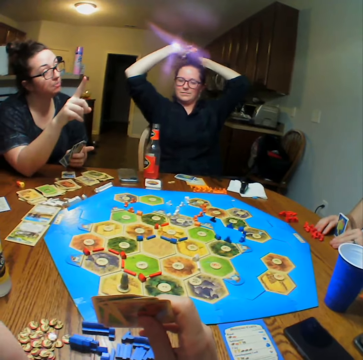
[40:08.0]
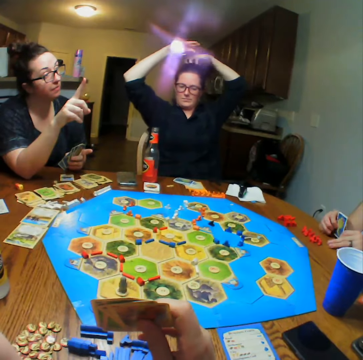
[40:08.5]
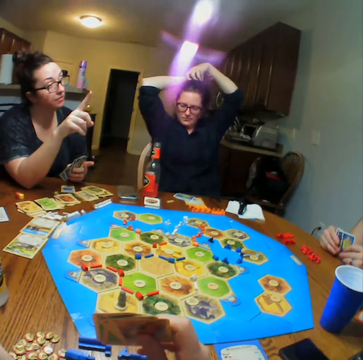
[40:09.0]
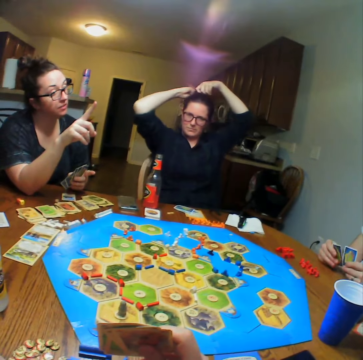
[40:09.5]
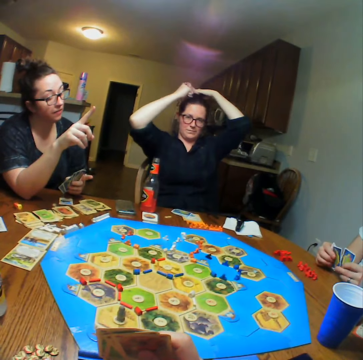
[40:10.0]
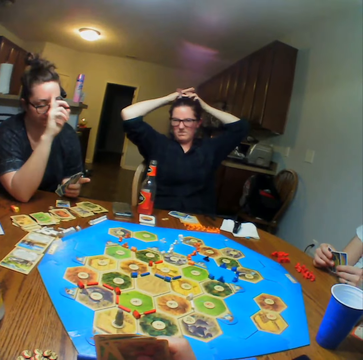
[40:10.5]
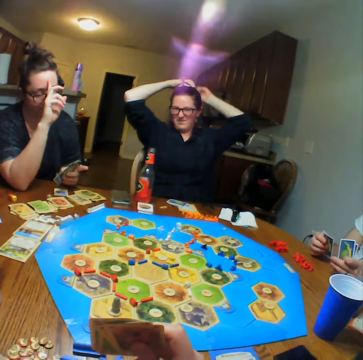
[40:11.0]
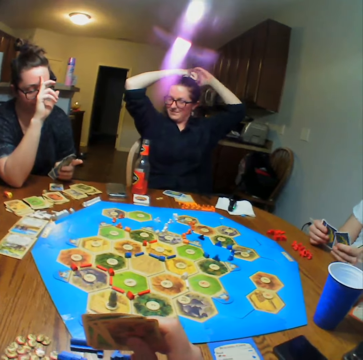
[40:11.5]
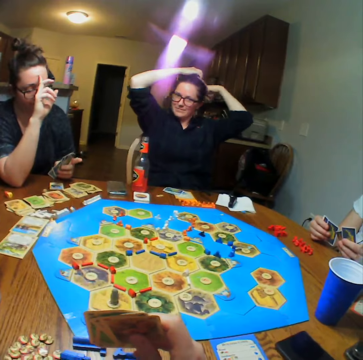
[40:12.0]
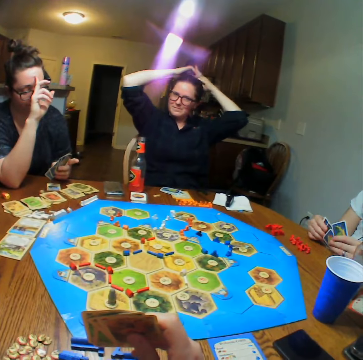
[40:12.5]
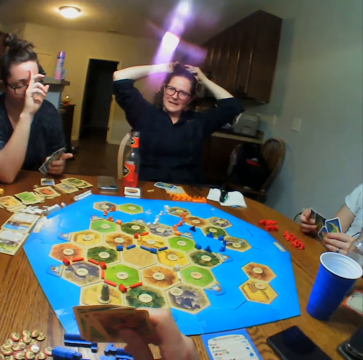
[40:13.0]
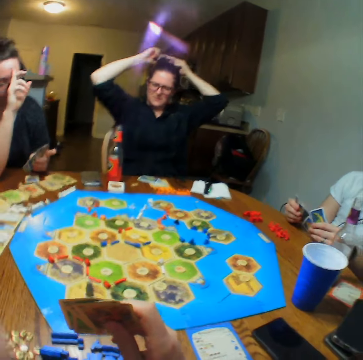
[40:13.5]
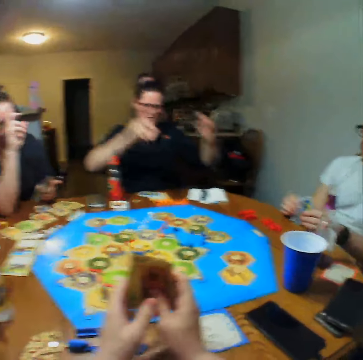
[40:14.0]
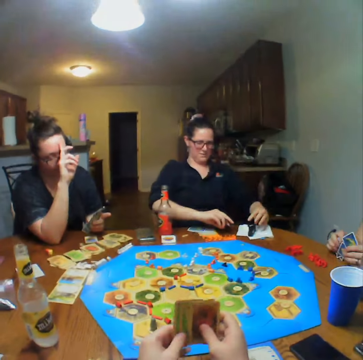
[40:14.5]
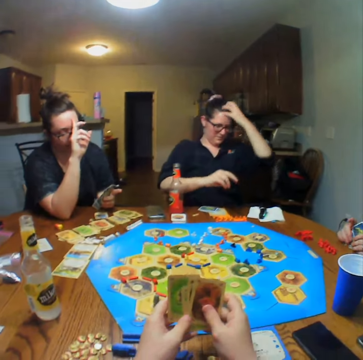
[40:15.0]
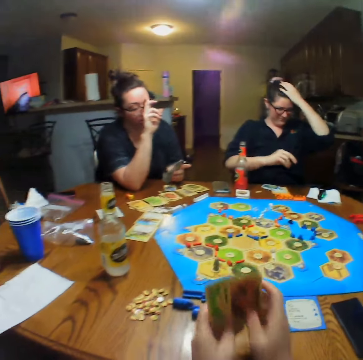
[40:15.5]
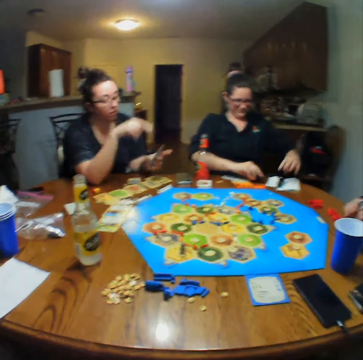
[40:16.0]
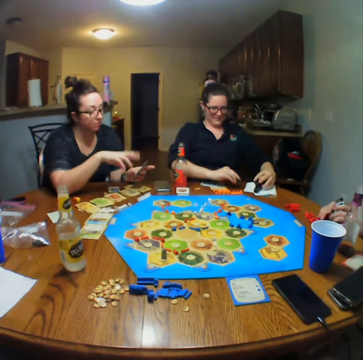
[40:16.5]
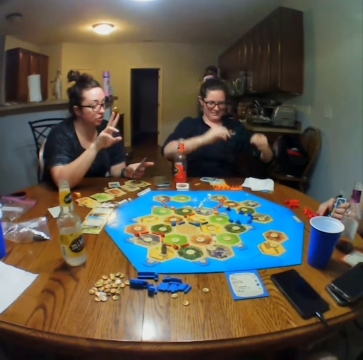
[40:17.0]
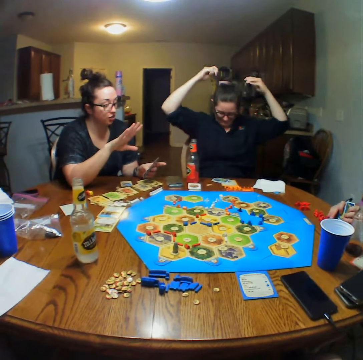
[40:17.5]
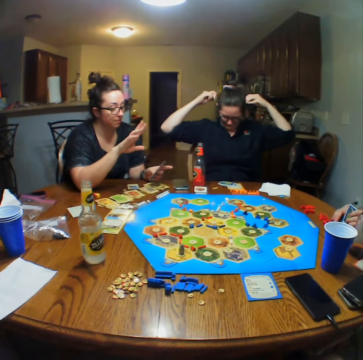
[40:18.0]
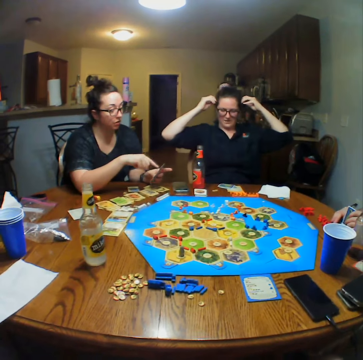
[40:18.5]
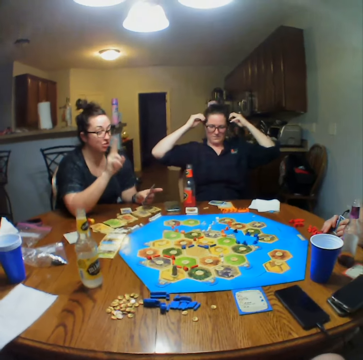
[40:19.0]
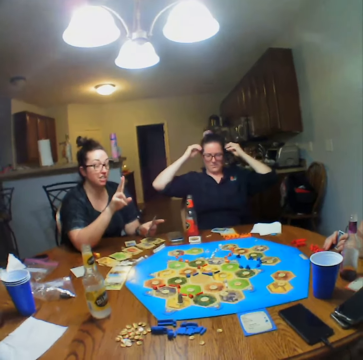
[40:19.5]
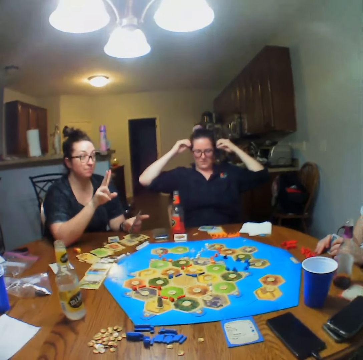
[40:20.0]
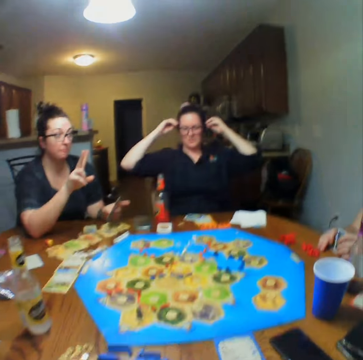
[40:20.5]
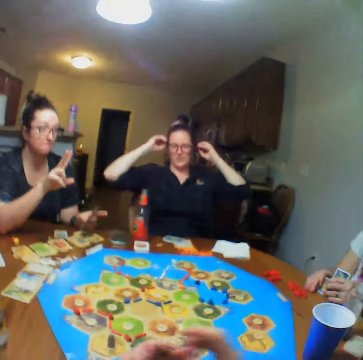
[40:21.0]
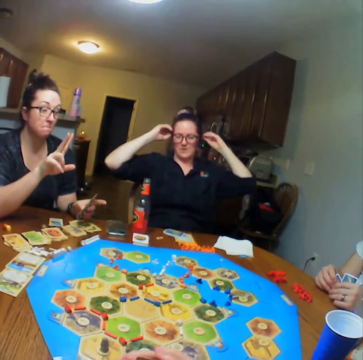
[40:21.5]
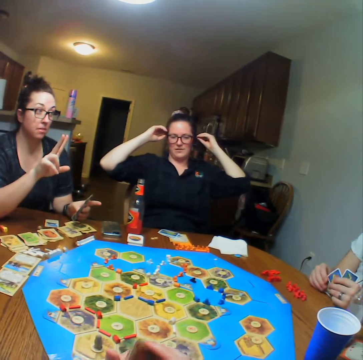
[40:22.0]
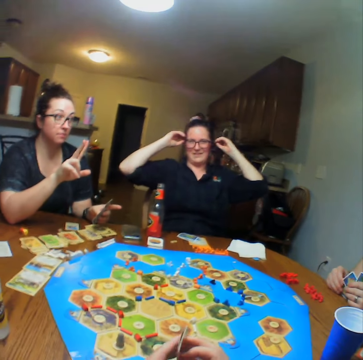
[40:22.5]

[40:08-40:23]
A man reshuffles the cards. A lady makes her hair. The camera wearer looks at the cards. They reshuffle the cards. A lady talks. Another lady puts something on her hand. The first lady talks with the man.

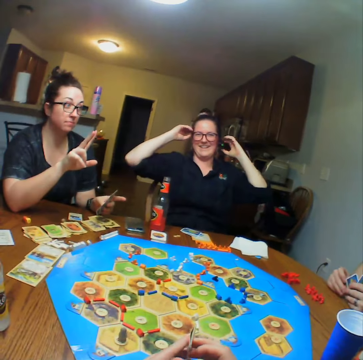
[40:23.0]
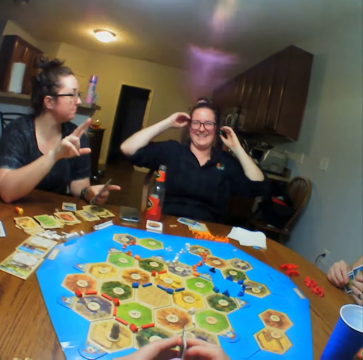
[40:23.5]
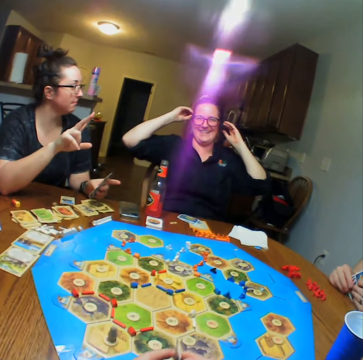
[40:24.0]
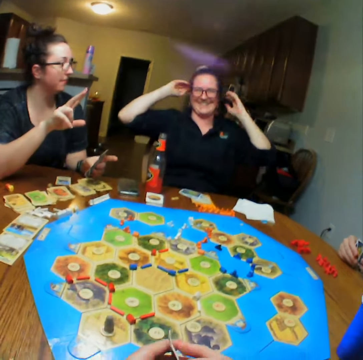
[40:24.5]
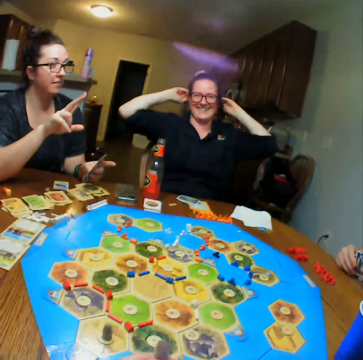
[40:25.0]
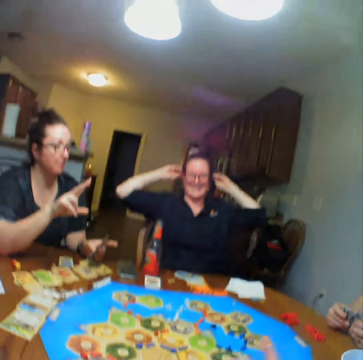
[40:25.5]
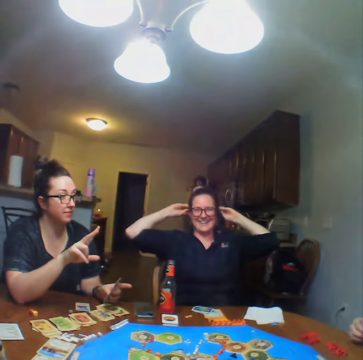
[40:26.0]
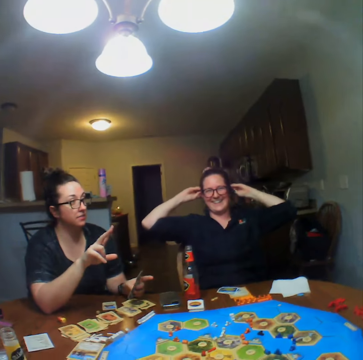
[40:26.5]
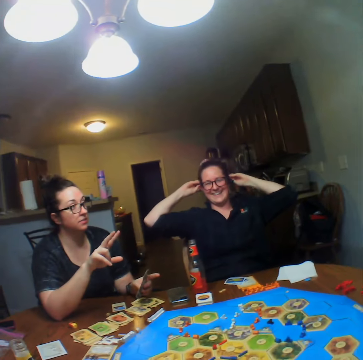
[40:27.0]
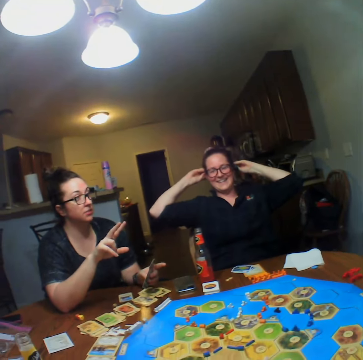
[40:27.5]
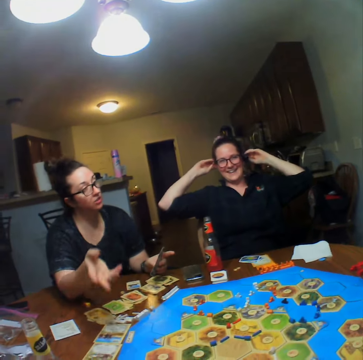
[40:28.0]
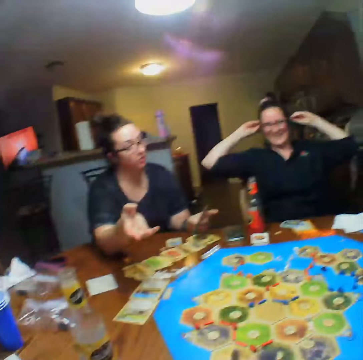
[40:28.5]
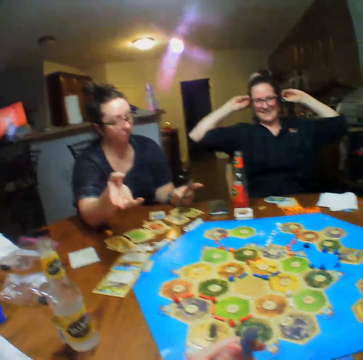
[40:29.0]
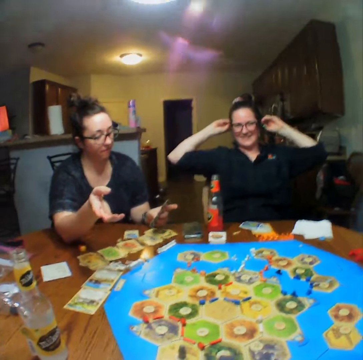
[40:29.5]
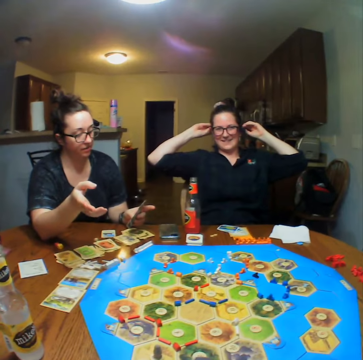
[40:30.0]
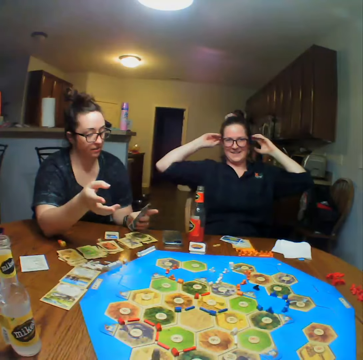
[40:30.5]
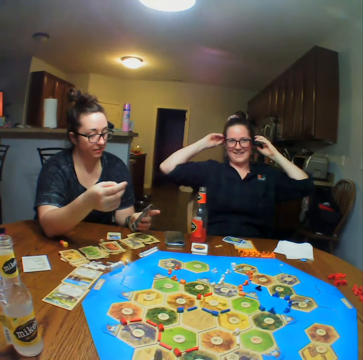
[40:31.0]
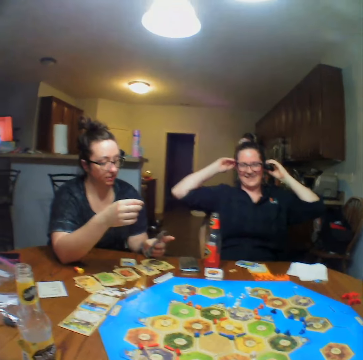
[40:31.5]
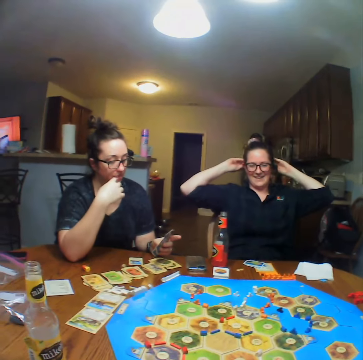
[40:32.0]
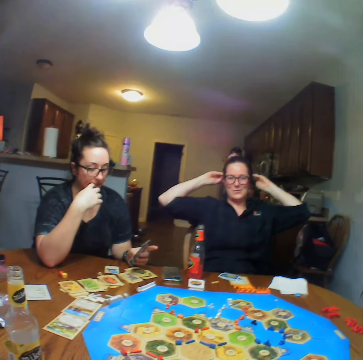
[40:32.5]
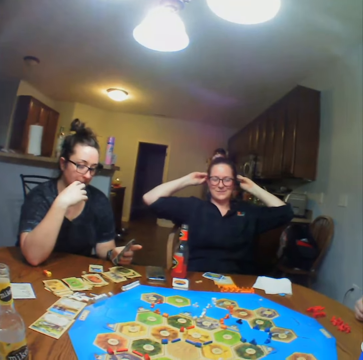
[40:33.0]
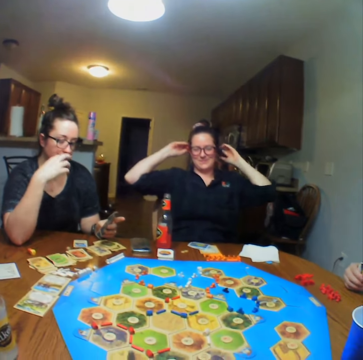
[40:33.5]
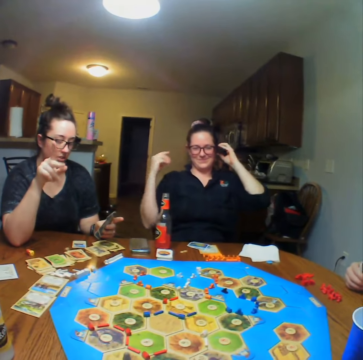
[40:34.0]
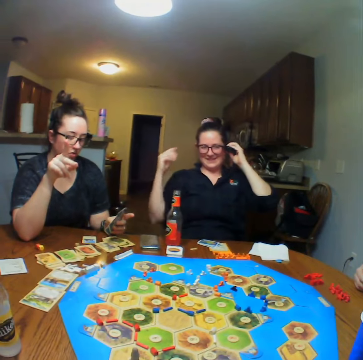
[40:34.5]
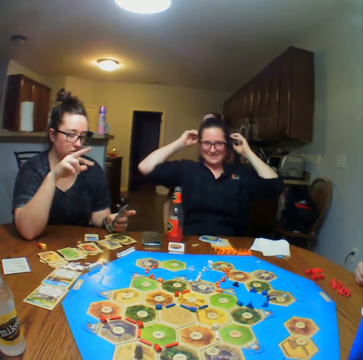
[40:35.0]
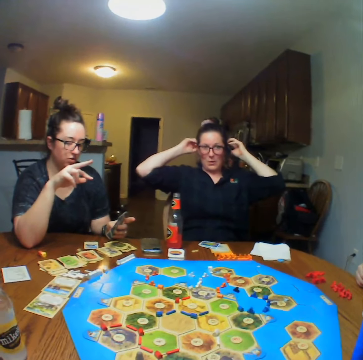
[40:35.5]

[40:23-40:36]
A lady laughs. The camera wearer talks. Another lady talks with a man. The camera wearer looks at a lady.

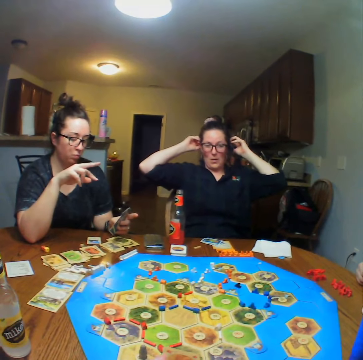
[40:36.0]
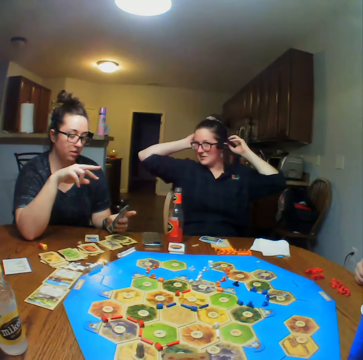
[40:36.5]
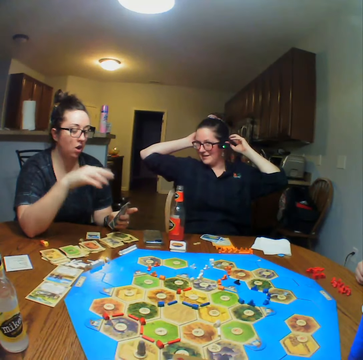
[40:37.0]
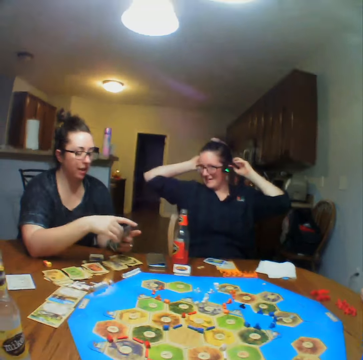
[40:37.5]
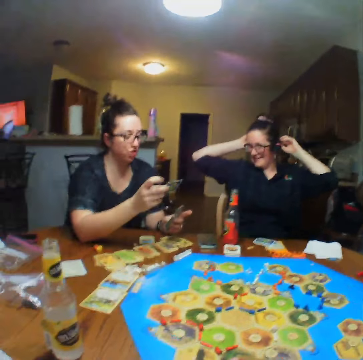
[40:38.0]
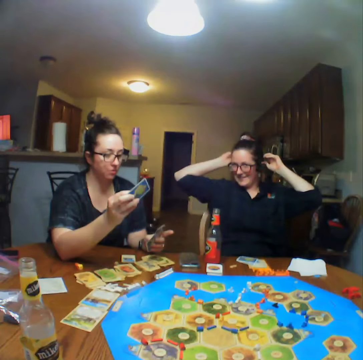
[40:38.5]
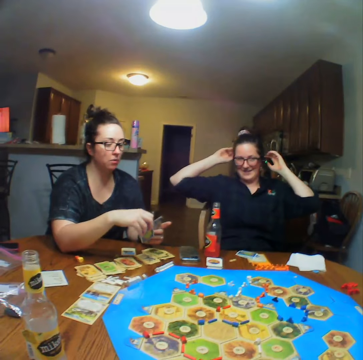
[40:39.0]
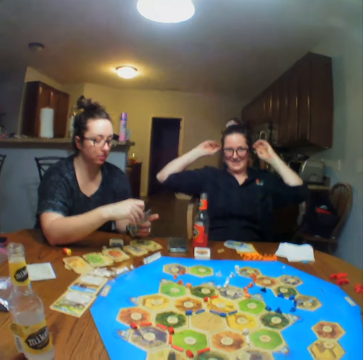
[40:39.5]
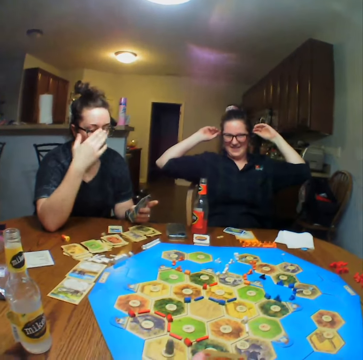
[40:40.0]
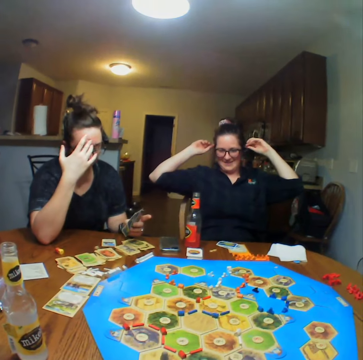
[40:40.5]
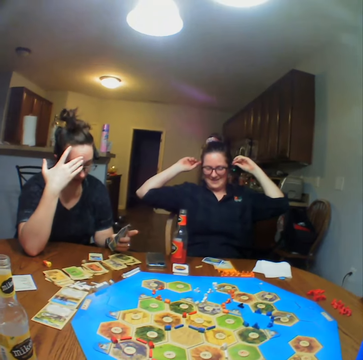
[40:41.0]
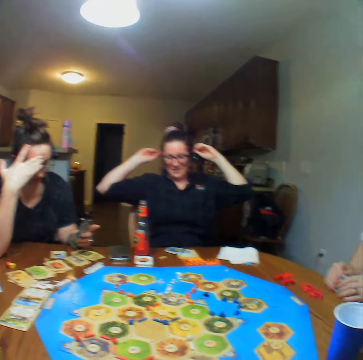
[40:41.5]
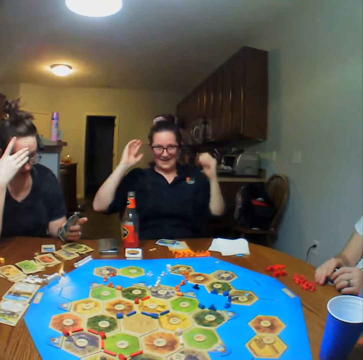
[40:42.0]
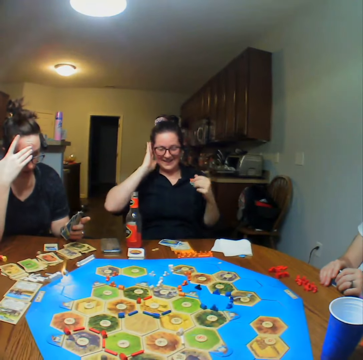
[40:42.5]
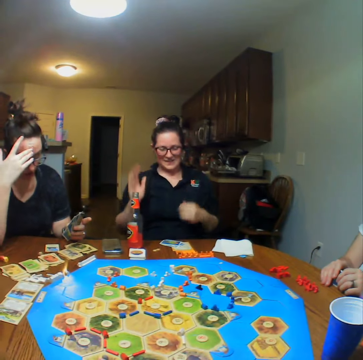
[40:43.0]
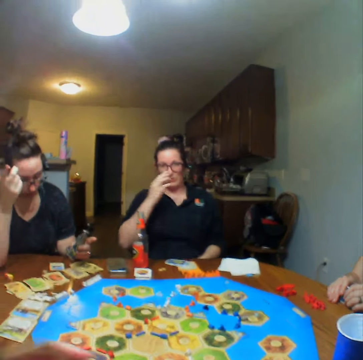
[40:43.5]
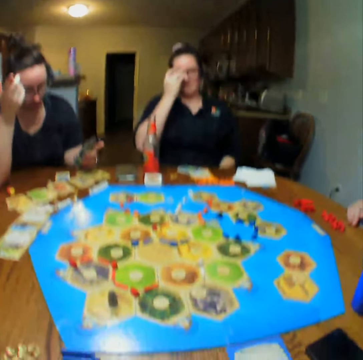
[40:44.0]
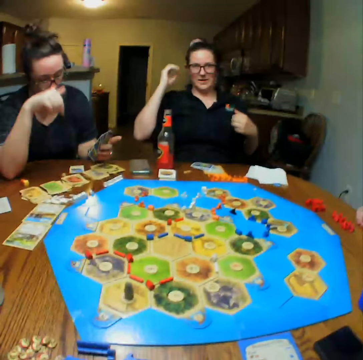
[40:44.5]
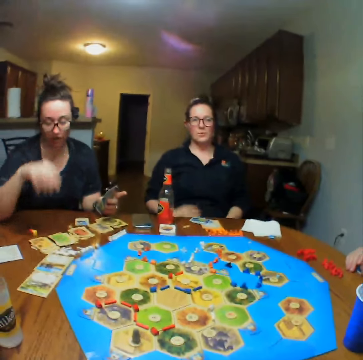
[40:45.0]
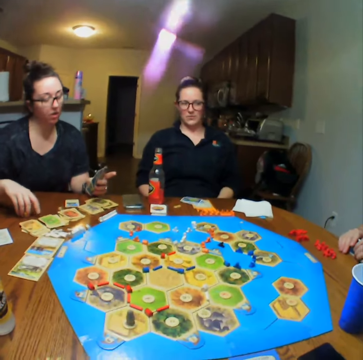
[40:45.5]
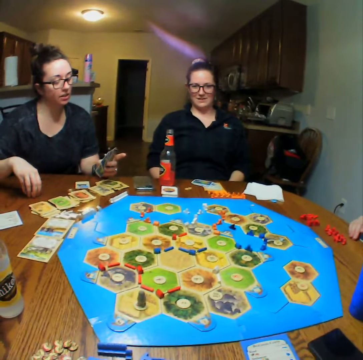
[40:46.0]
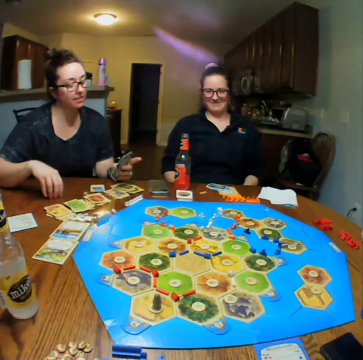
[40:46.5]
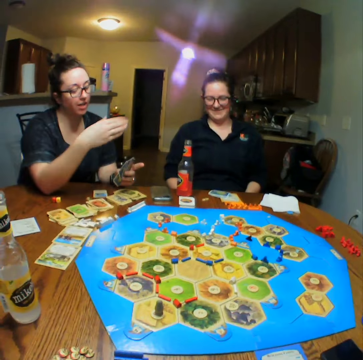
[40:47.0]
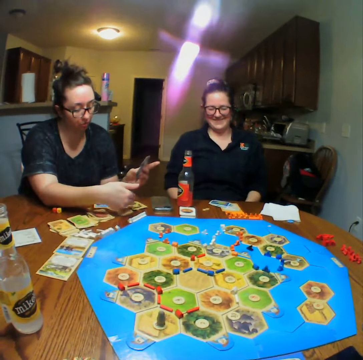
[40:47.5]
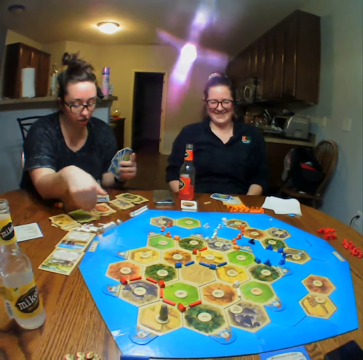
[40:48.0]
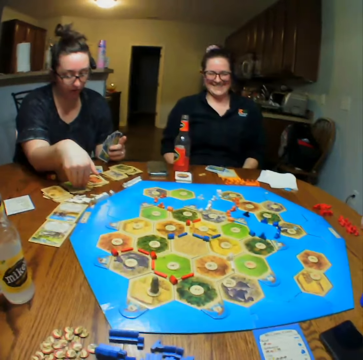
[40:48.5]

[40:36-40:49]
A lady talks with another lady. The first lady lifts the card. A man holds the cards. Another man talks. A person holds a dice.
